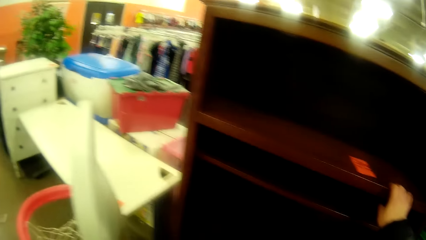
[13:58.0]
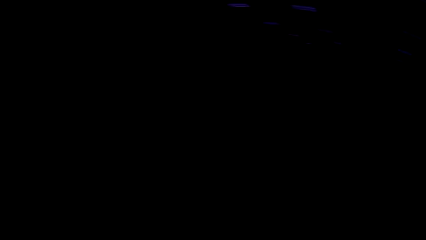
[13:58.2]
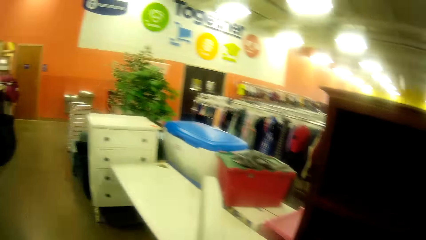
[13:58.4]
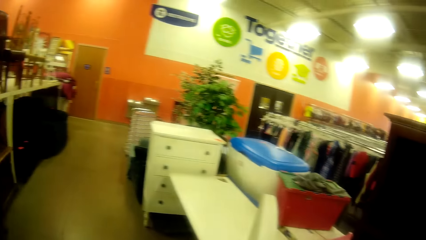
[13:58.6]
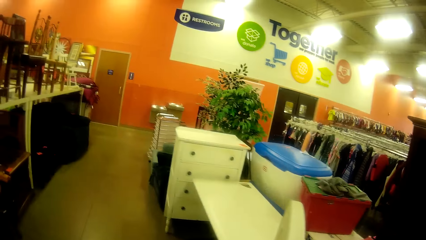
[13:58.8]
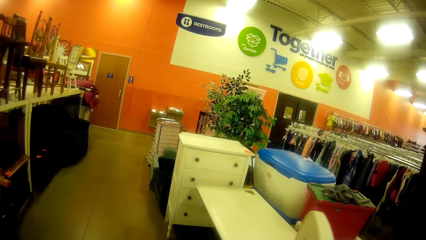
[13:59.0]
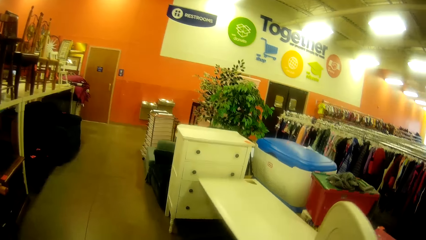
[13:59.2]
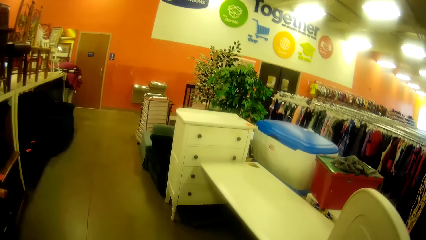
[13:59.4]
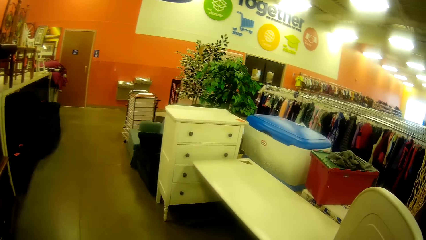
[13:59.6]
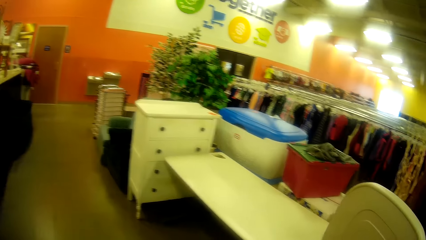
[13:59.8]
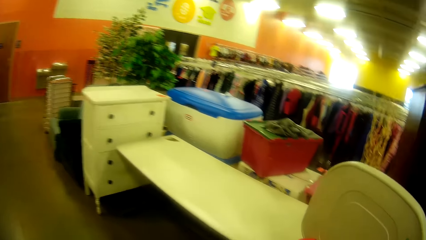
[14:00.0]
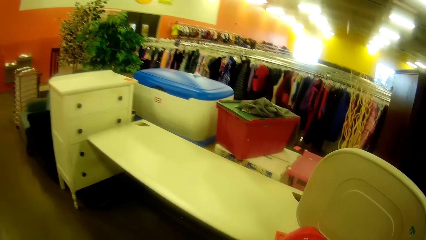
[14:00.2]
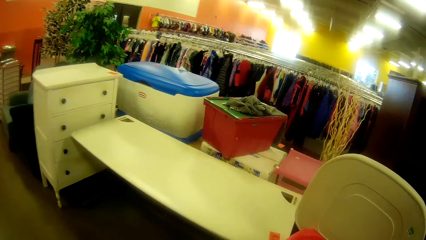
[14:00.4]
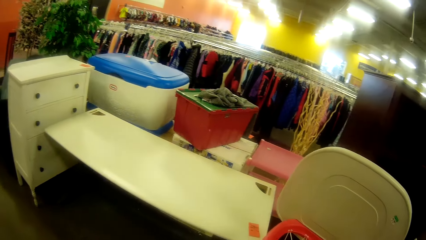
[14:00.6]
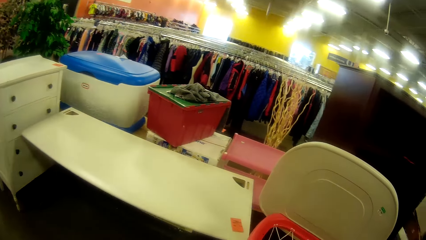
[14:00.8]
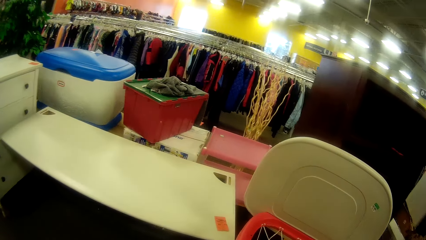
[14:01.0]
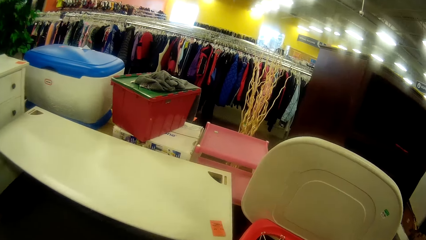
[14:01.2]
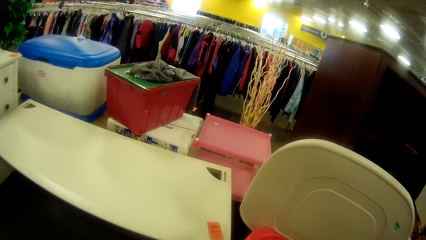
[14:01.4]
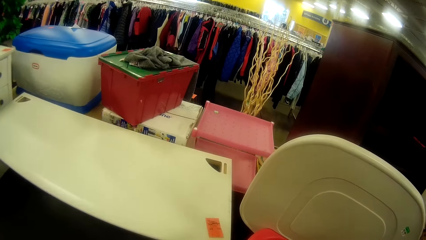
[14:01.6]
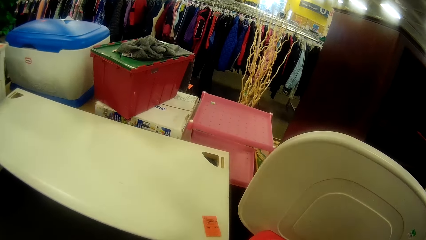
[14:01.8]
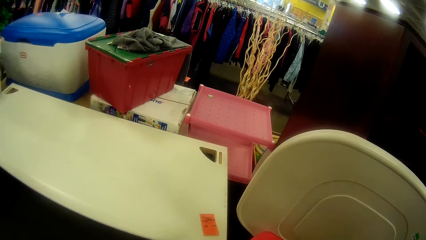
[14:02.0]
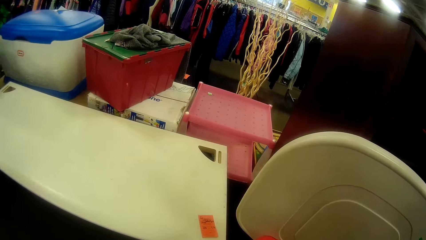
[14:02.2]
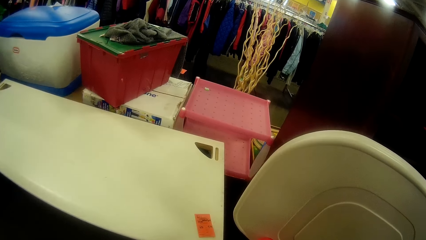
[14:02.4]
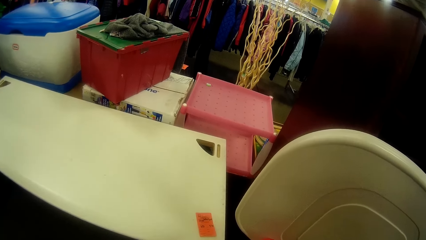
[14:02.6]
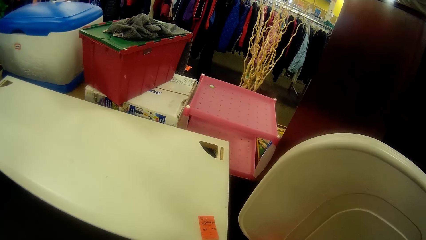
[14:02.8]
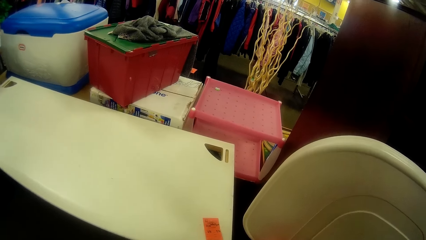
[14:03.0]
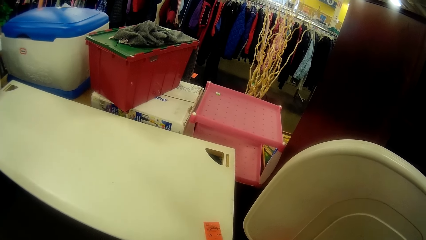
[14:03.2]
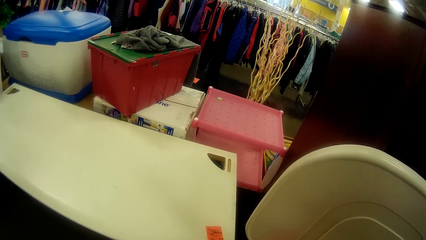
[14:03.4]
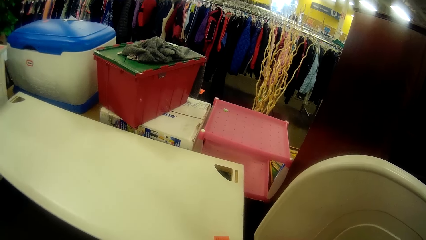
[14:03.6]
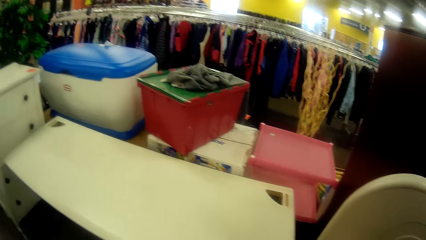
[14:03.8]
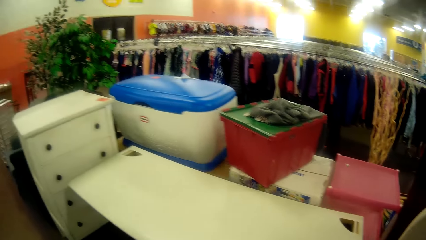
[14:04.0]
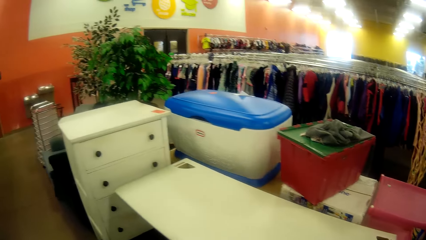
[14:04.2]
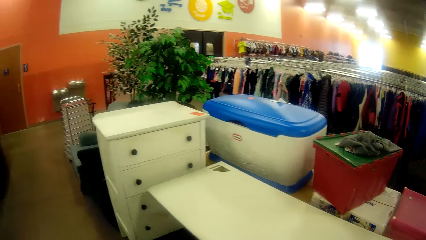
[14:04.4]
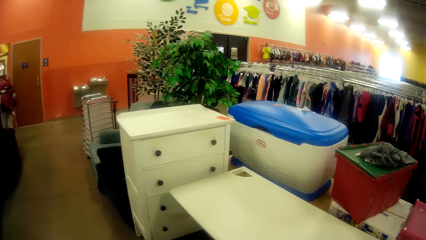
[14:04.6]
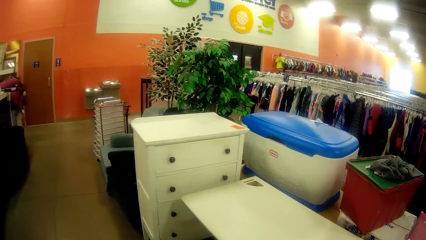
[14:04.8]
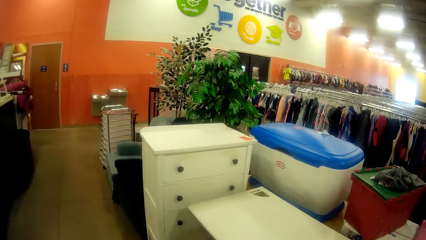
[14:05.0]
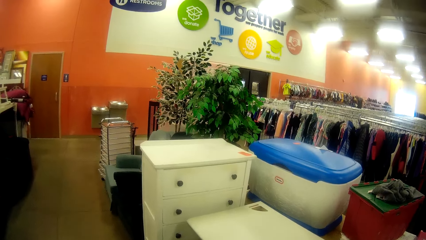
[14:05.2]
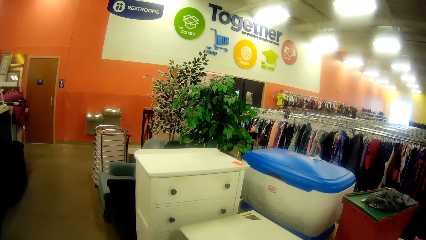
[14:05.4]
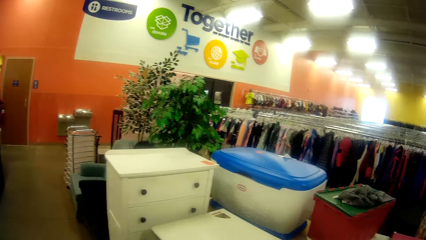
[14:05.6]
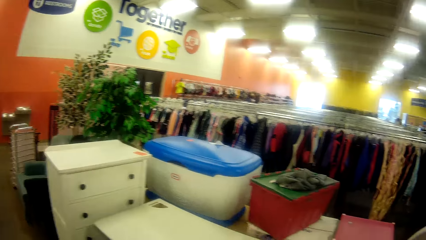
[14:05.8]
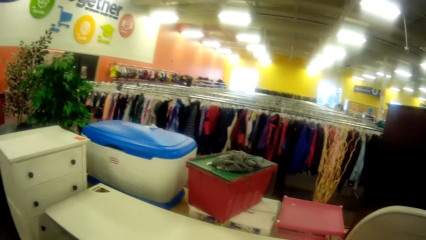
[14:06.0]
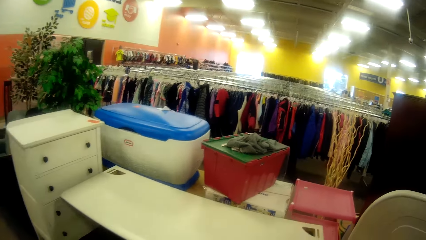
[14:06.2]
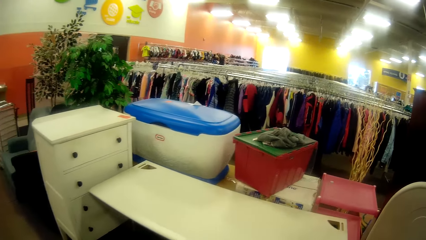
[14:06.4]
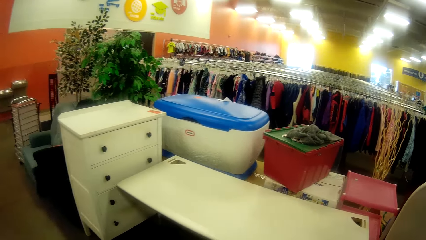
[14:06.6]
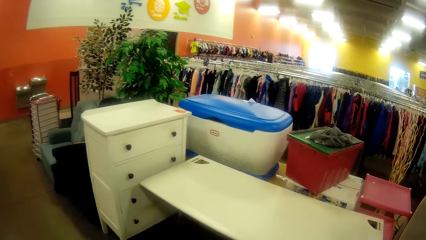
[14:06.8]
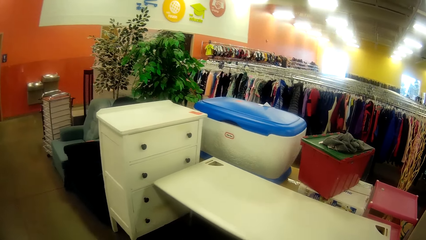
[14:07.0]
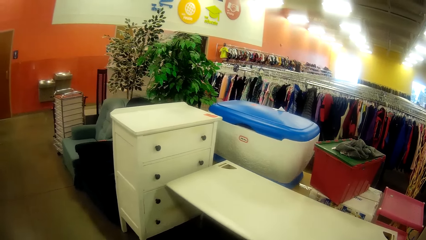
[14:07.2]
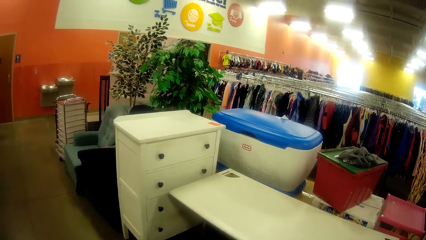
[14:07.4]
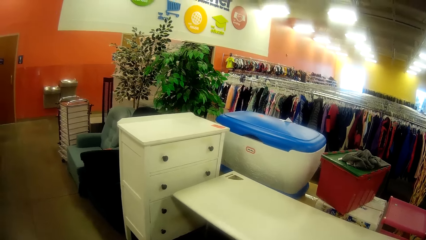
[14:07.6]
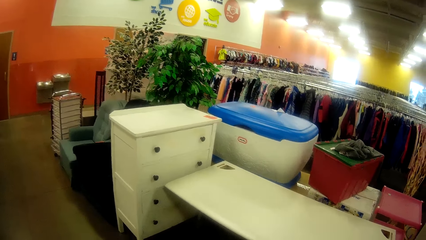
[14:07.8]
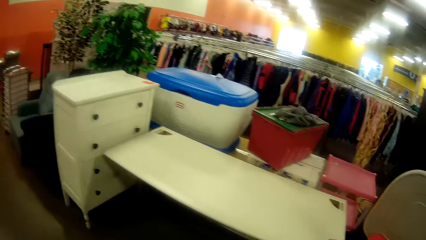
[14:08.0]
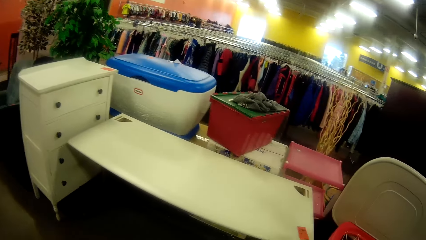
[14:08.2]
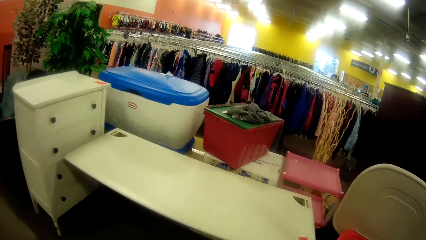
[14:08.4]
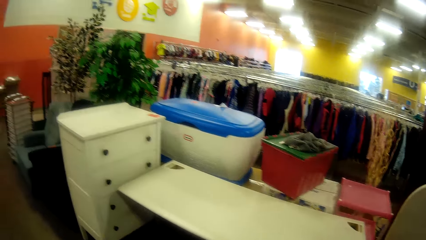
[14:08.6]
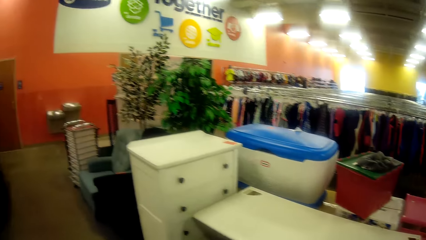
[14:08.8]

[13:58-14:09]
The camera wearer walks. They look around.

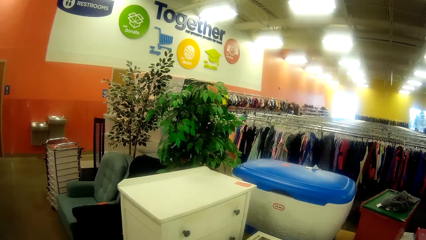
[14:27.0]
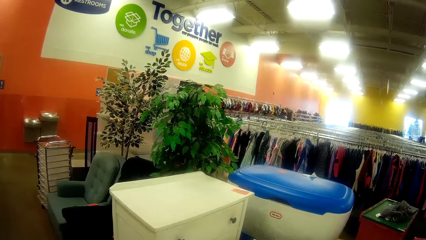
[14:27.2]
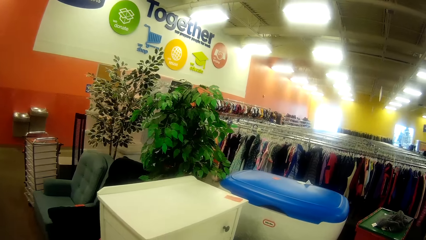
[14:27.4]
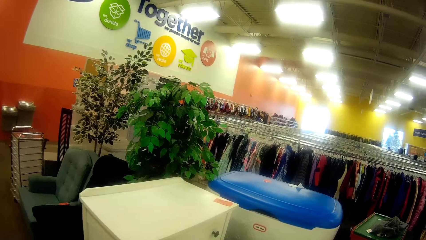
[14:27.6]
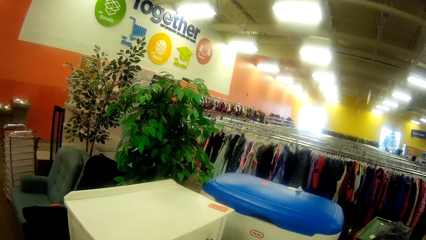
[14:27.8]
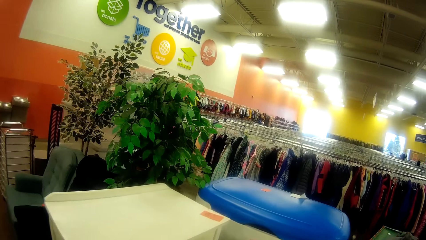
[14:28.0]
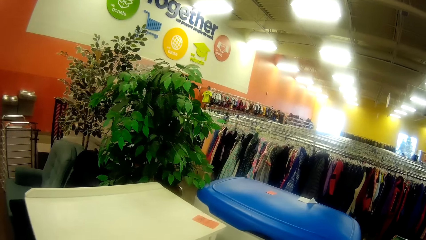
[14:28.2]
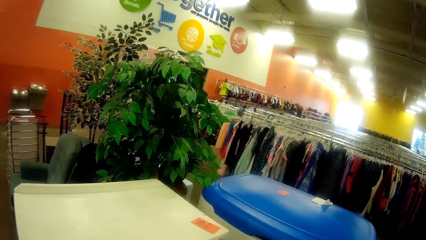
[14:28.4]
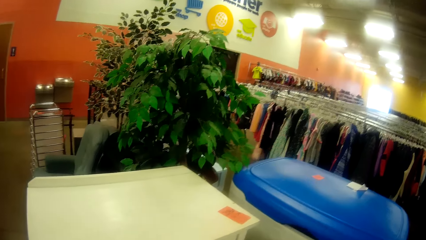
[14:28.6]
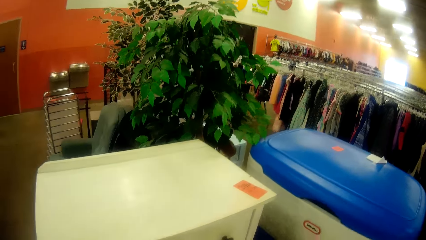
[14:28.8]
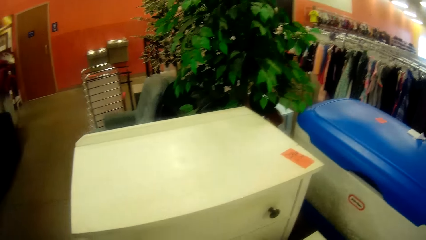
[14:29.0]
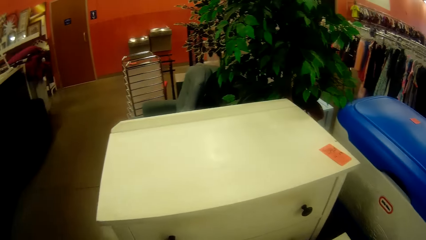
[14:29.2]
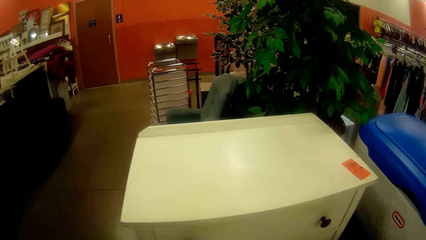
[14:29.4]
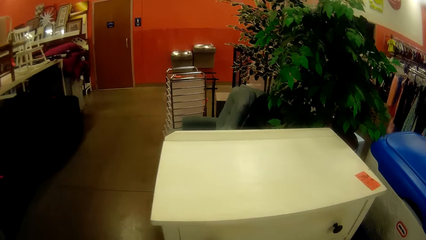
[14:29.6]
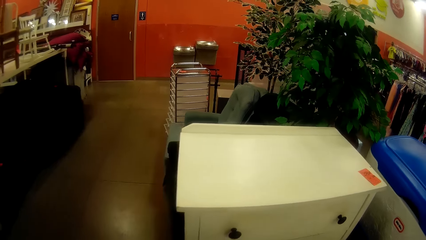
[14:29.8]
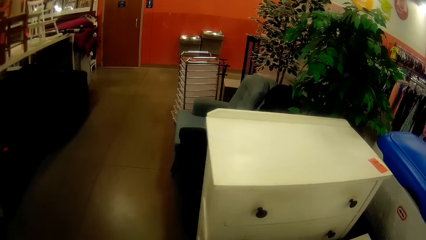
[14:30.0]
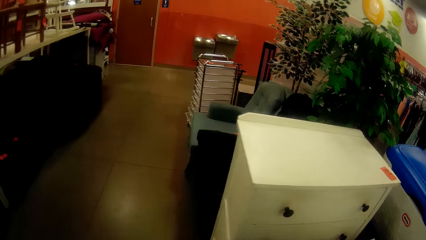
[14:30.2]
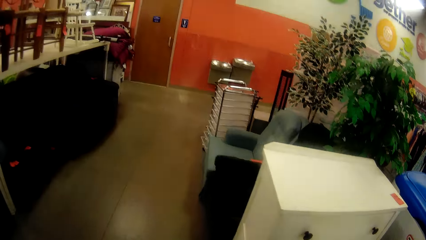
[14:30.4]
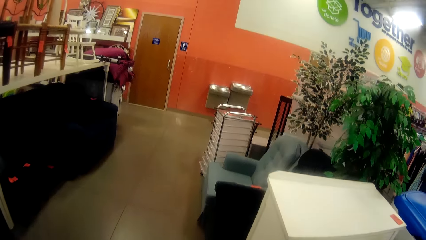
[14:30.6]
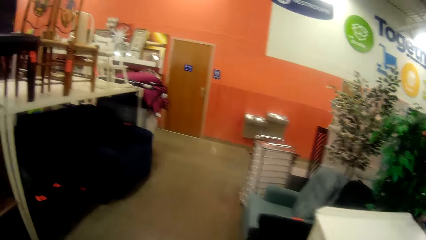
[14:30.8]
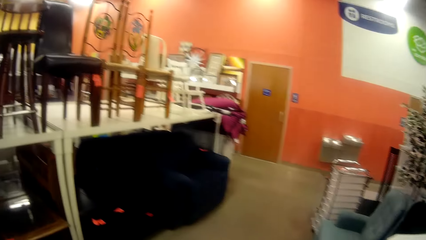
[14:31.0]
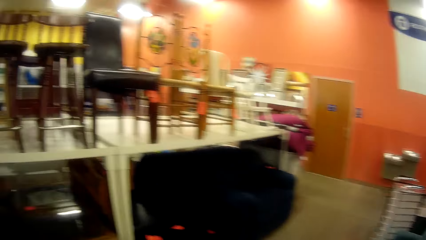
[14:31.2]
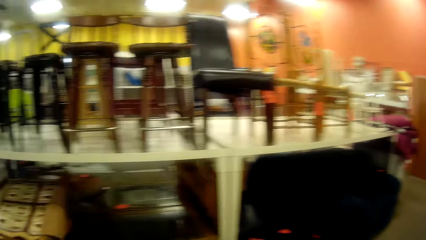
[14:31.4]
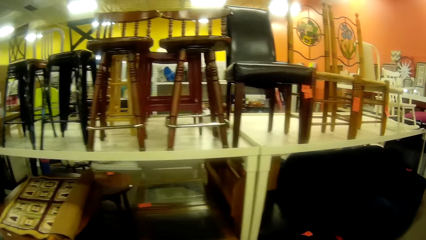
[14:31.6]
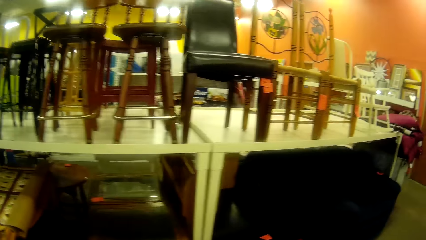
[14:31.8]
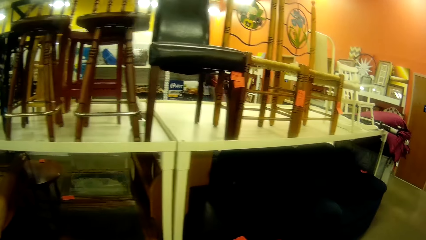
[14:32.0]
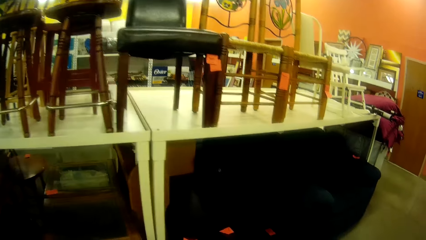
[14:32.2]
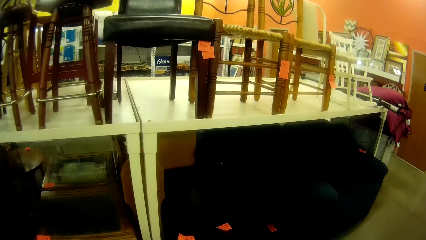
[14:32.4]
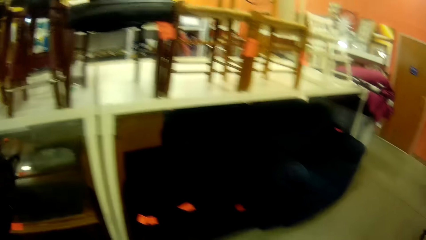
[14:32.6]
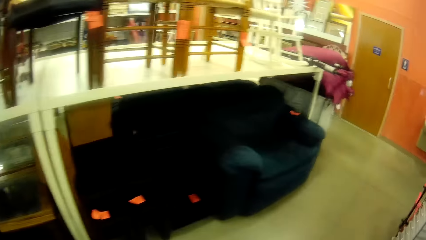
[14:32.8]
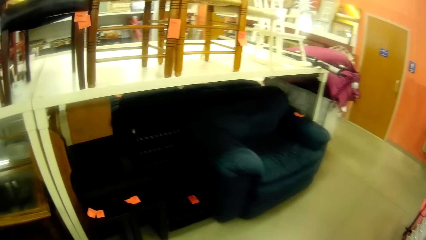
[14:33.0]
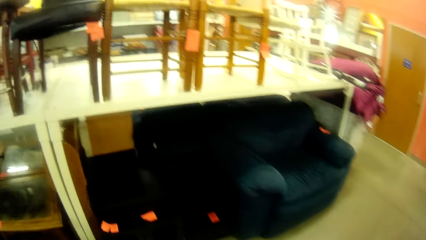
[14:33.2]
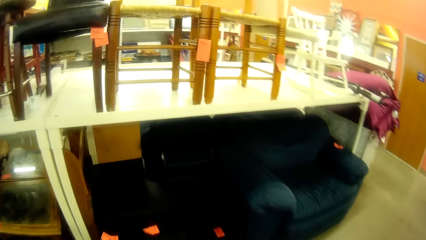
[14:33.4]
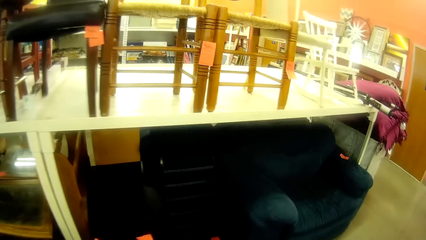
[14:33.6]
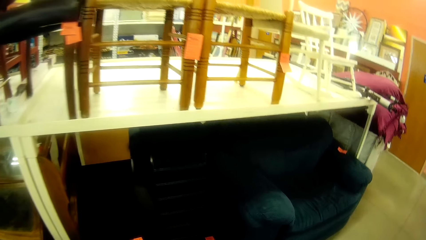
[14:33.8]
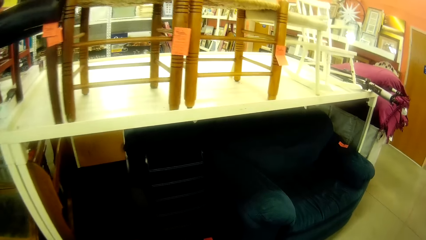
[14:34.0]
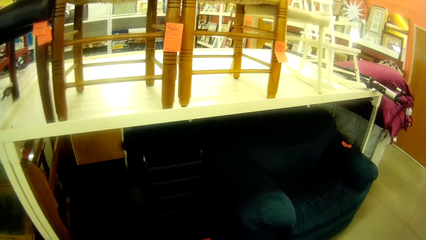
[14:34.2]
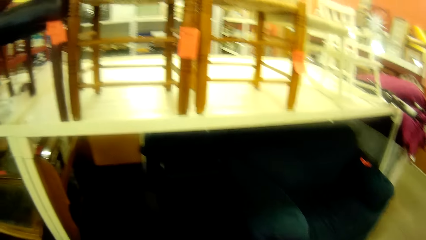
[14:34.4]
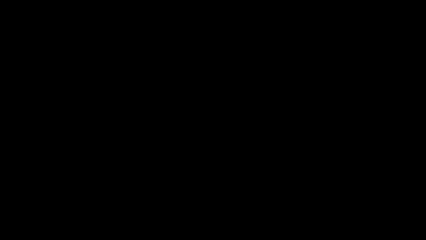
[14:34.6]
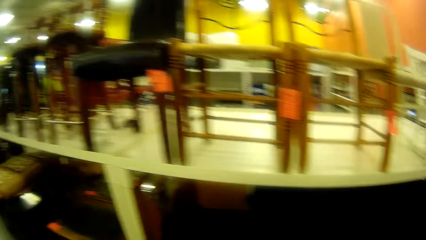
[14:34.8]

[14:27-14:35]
The camera wearer looks at the drawer. They walk around and look around.
